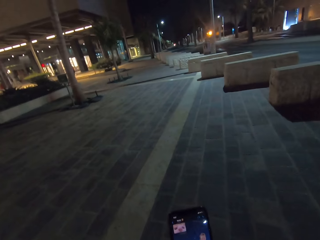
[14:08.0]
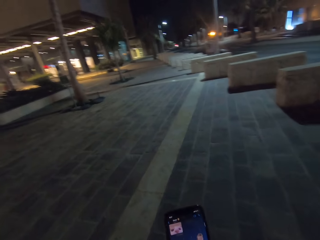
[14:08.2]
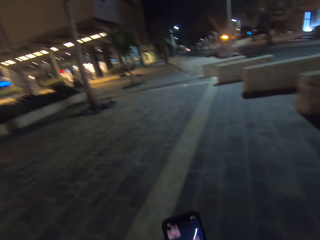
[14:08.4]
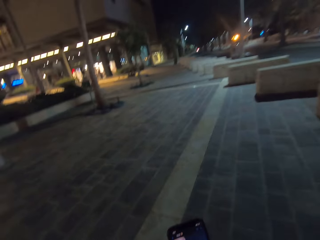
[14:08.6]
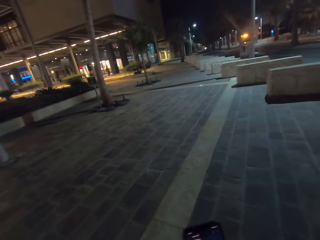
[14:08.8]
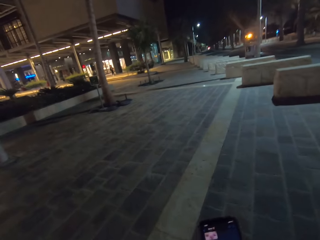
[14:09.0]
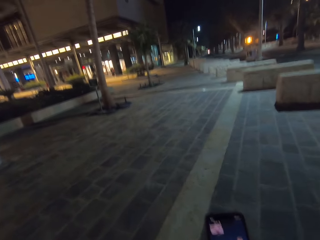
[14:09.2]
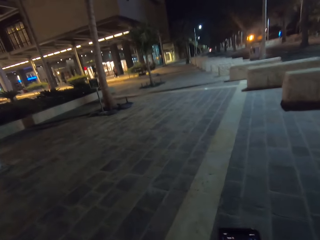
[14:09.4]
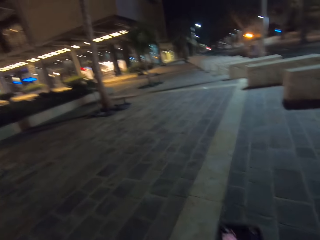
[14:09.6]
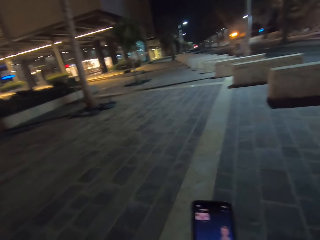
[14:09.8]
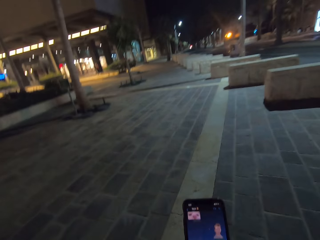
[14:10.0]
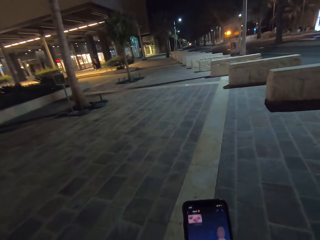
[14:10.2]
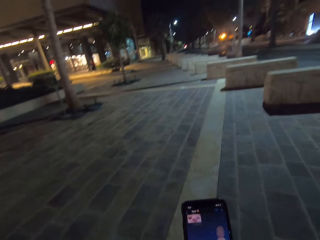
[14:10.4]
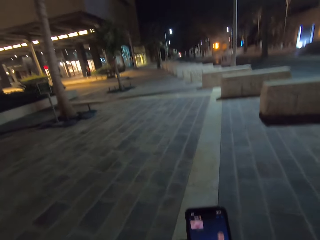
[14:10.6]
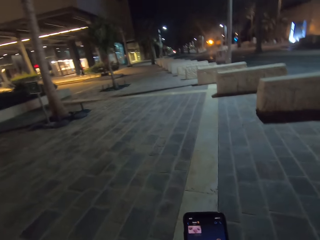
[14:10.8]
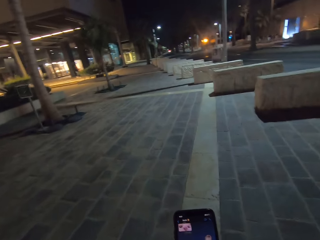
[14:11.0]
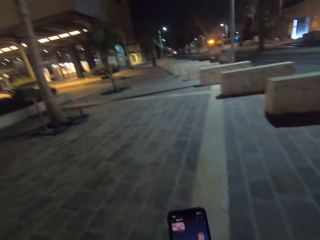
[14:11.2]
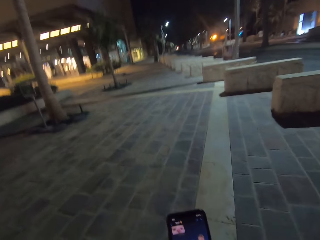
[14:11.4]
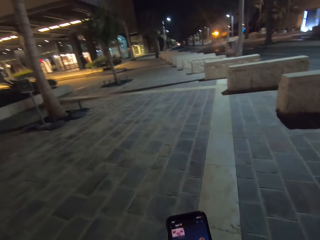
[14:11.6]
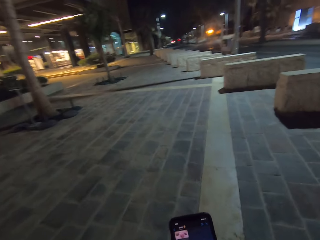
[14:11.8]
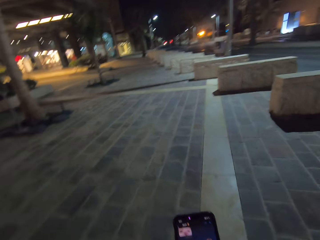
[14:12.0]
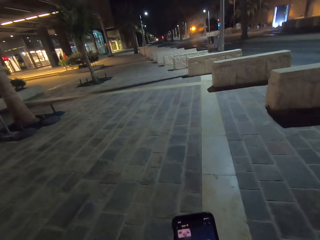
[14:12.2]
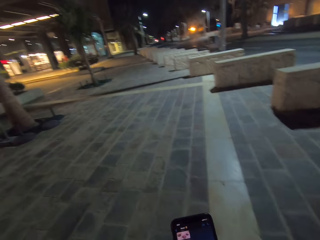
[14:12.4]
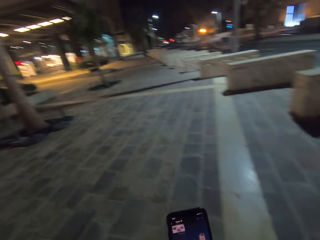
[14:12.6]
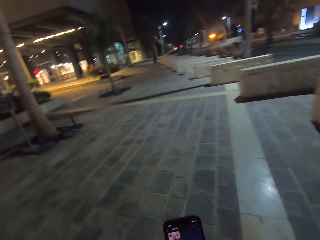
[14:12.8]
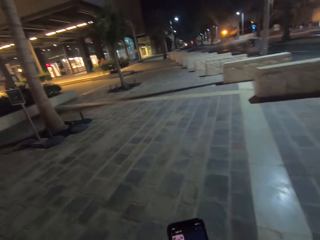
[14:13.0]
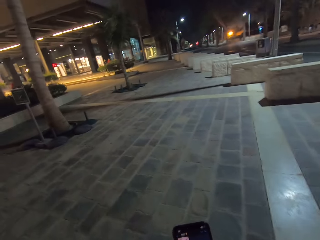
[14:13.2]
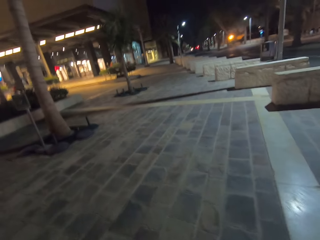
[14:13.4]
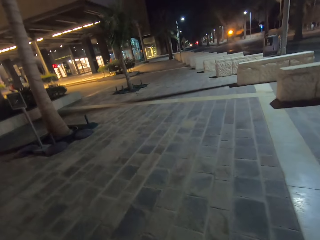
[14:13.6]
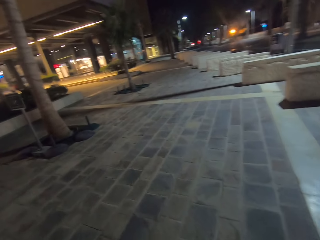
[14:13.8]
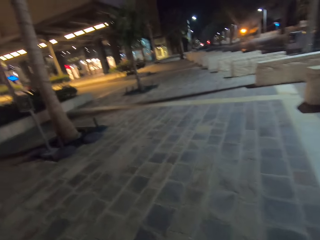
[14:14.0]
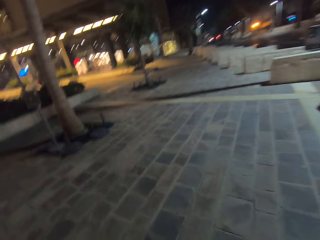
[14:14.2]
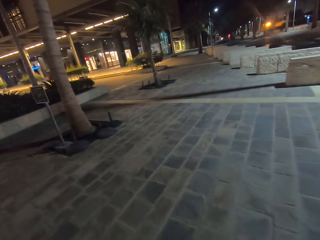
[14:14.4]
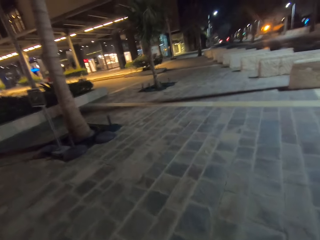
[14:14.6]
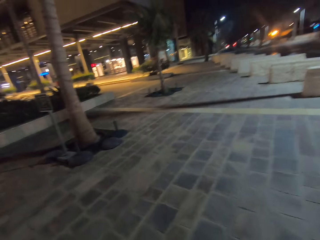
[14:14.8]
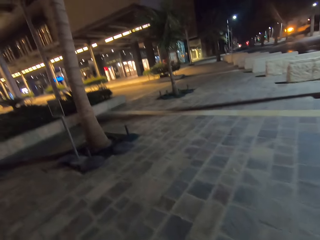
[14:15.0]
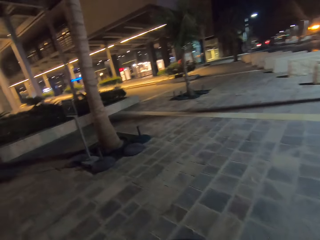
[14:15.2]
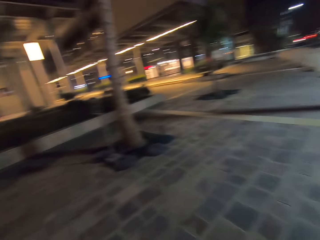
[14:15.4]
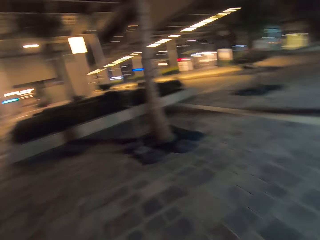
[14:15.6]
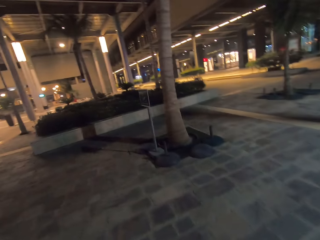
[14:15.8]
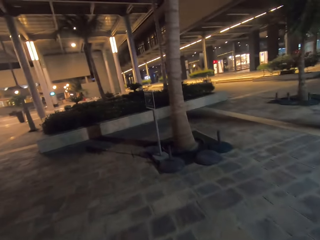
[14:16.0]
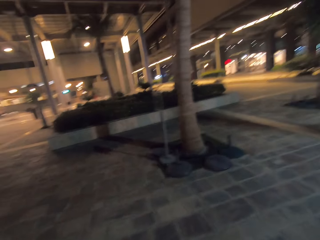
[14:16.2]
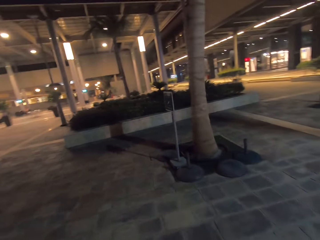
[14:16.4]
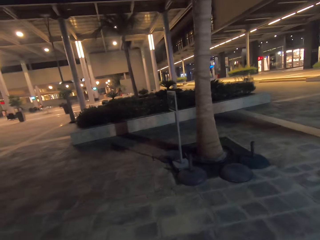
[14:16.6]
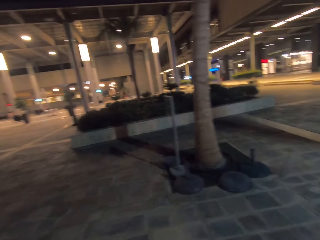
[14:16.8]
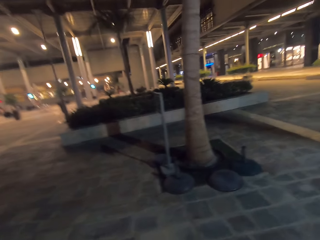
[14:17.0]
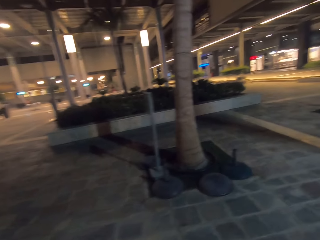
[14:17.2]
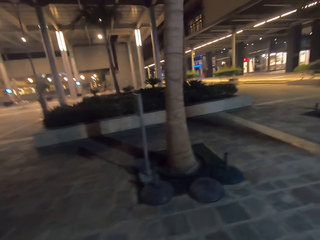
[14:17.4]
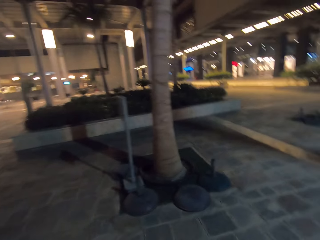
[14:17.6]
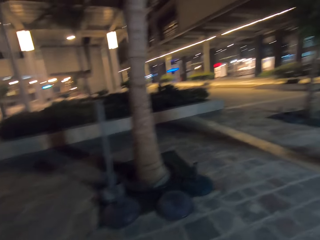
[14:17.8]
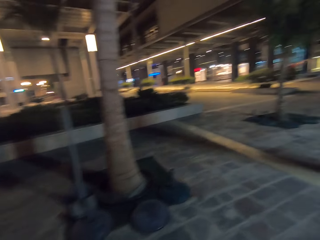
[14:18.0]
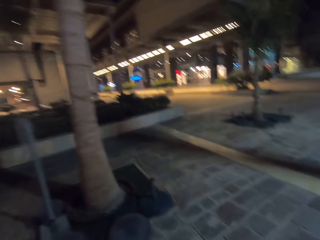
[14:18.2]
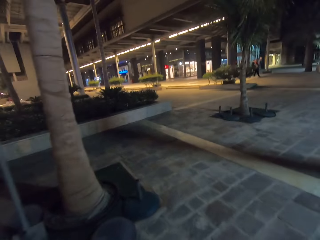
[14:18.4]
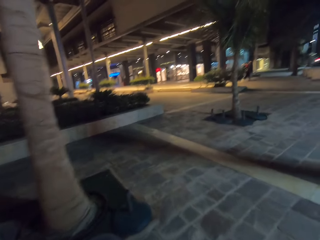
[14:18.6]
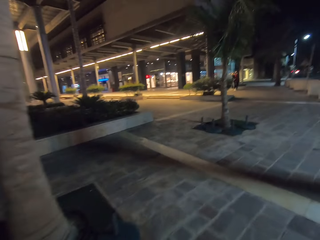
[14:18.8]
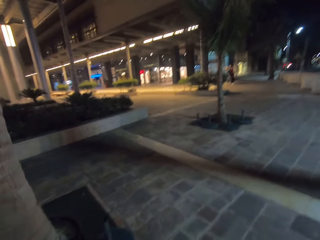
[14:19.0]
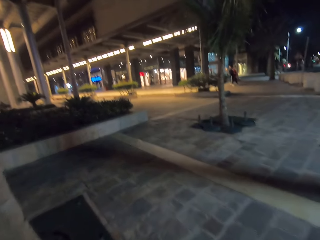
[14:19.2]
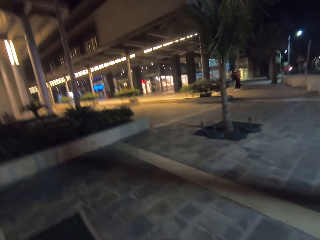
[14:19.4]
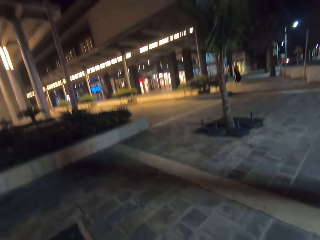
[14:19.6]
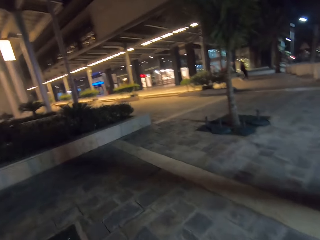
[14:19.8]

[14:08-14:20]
The camera wearer walks on the road.

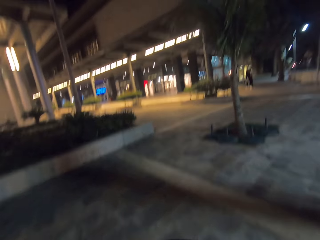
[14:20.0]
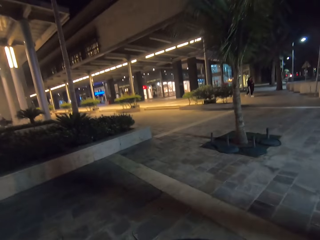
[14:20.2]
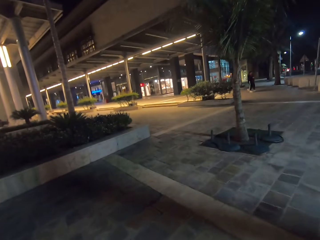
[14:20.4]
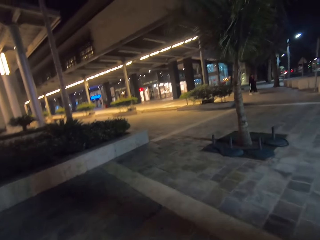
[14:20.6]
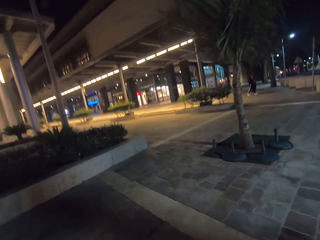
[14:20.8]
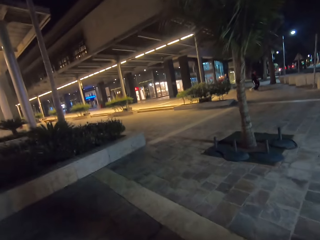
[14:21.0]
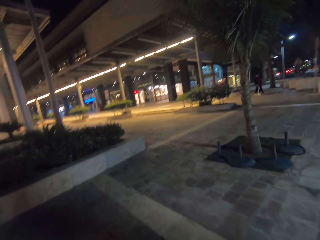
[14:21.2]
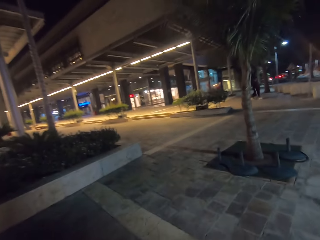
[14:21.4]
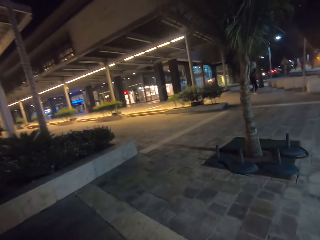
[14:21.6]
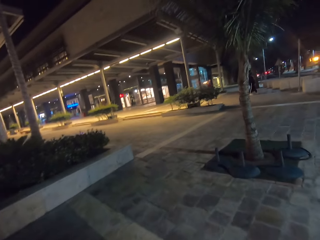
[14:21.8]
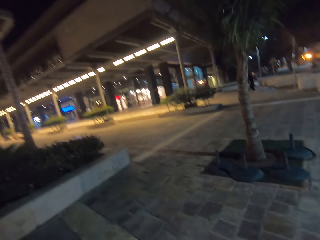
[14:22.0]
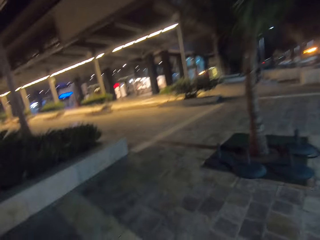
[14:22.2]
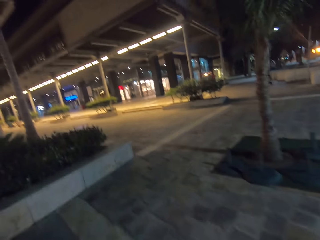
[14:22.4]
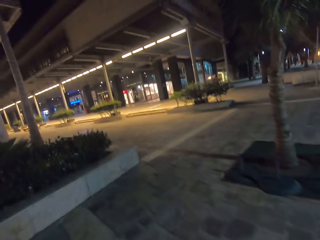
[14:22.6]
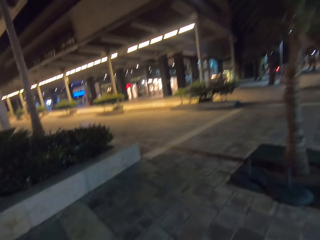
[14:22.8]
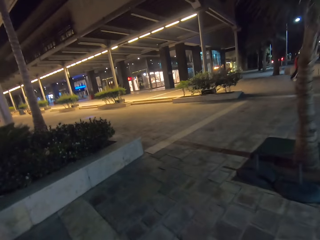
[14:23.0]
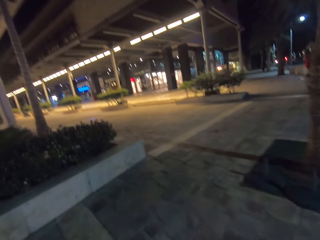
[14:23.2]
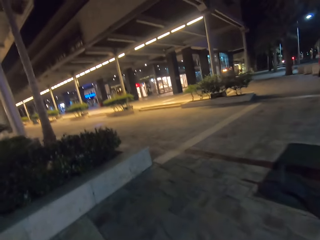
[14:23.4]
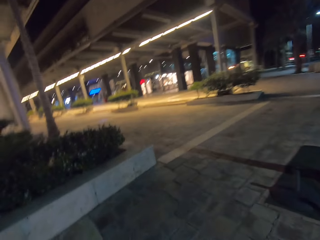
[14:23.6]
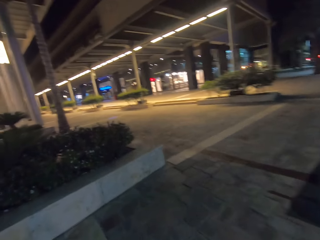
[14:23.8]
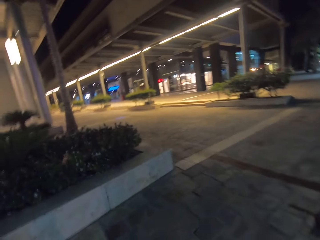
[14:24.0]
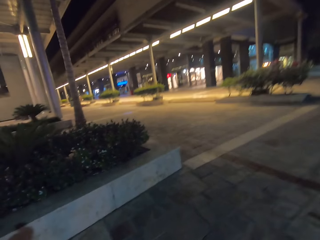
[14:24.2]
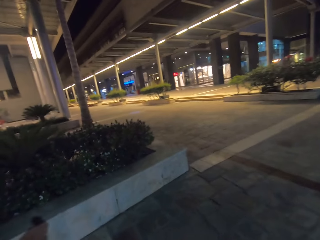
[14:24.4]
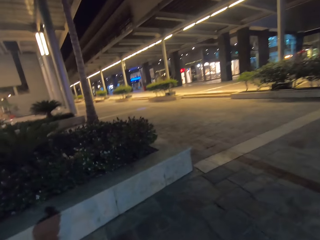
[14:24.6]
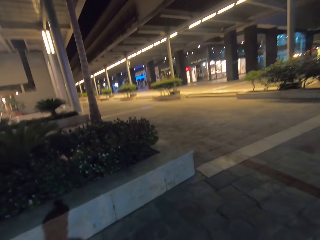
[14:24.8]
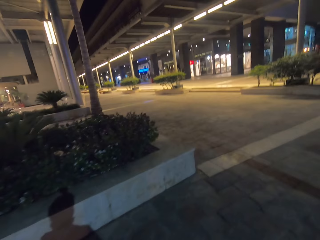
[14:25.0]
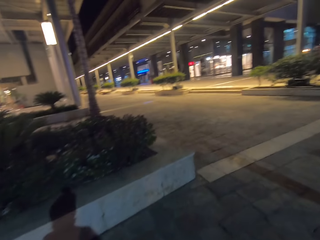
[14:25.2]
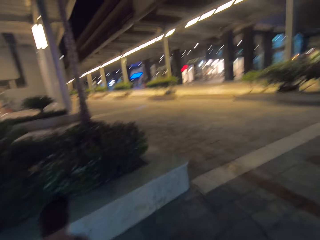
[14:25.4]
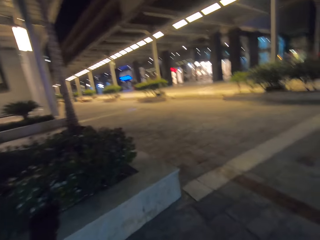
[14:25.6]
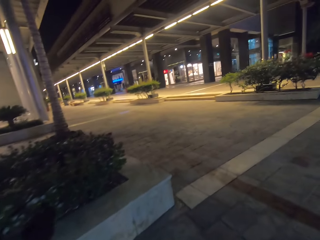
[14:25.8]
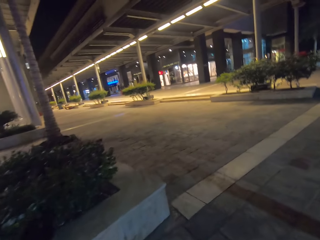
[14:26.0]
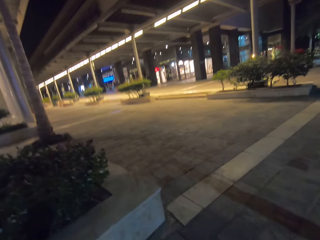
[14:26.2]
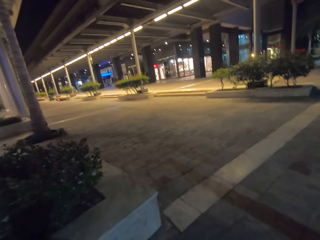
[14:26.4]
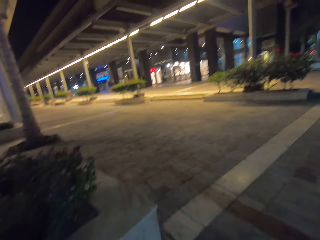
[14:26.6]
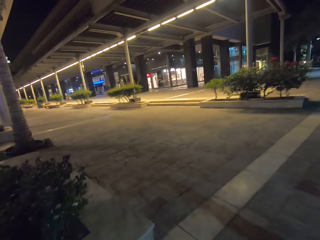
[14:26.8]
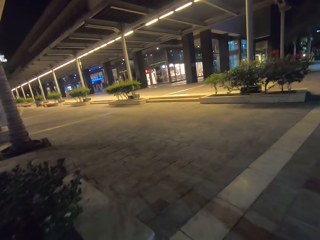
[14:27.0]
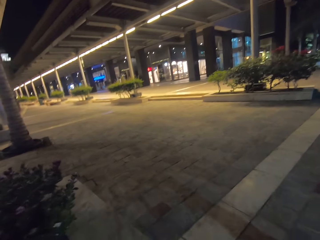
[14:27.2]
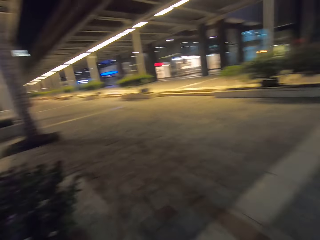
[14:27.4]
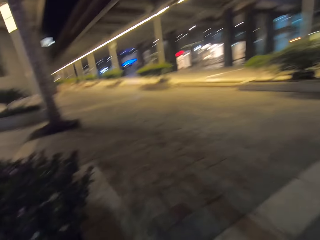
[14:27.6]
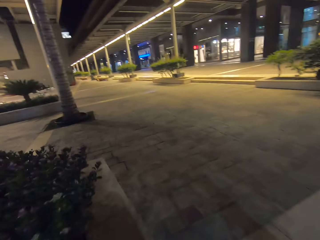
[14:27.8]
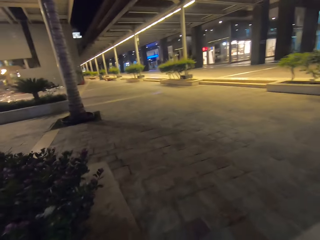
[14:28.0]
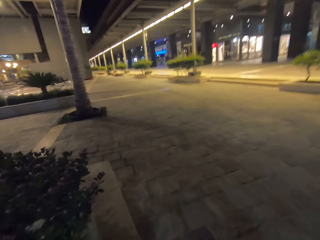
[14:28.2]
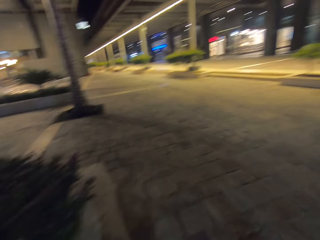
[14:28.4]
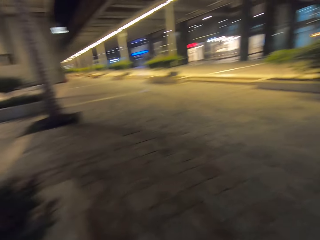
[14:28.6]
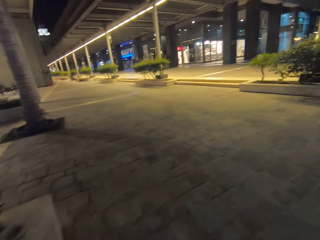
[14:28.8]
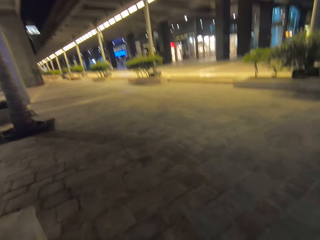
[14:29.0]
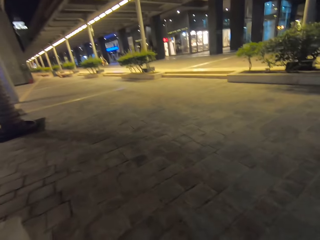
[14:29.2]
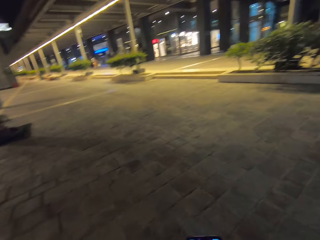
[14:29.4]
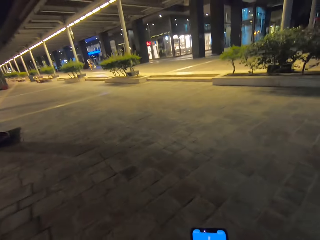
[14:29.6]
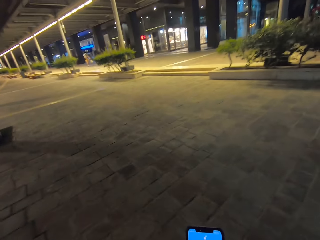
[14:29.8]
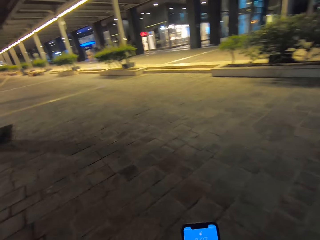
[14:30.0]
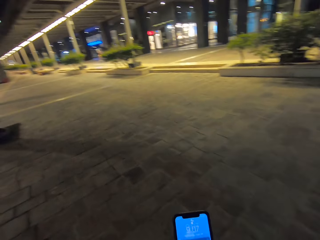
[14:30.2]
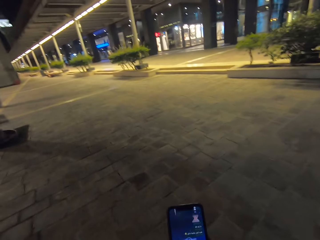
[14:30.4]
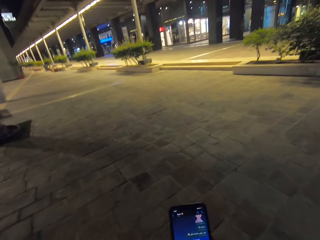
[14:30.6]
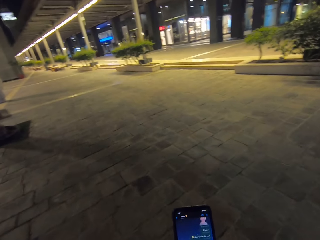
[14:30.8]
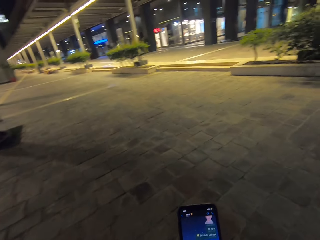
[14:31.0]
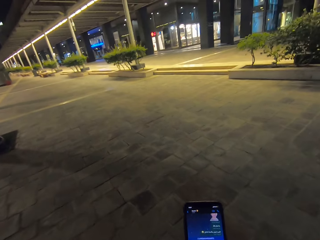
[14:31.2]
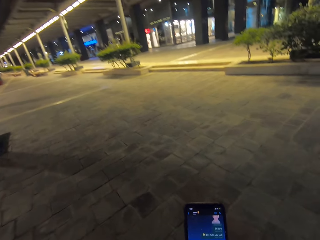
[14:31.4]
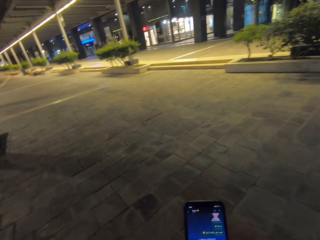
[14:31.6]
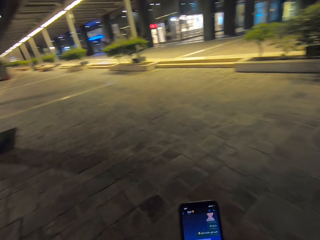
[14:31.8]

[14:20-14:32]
The camera wearer scrolls the phone.
